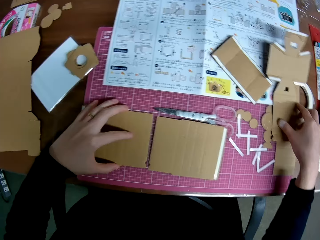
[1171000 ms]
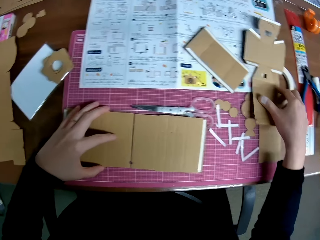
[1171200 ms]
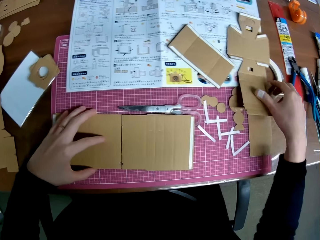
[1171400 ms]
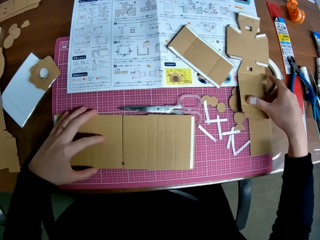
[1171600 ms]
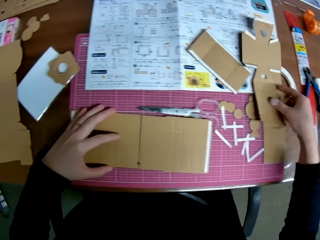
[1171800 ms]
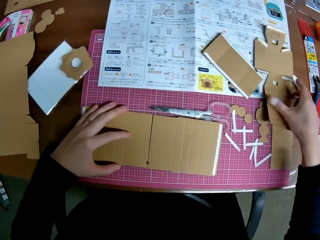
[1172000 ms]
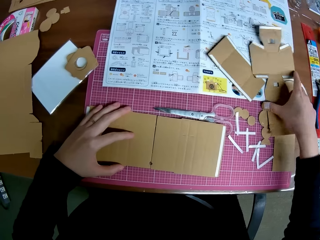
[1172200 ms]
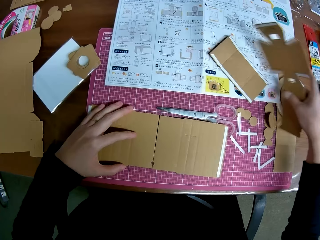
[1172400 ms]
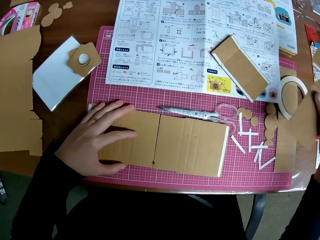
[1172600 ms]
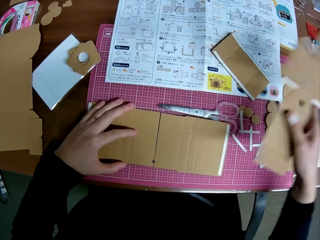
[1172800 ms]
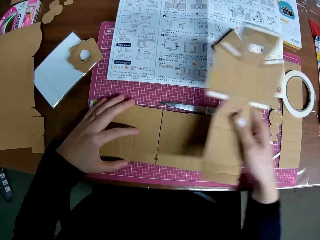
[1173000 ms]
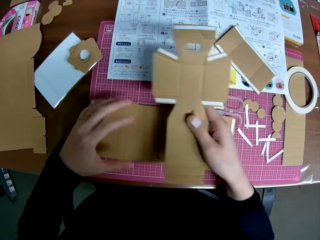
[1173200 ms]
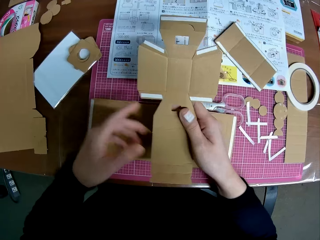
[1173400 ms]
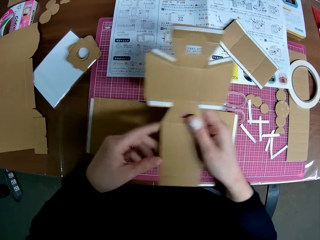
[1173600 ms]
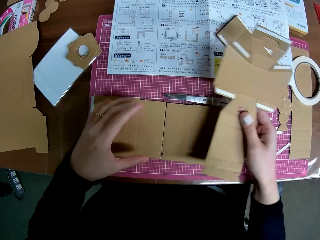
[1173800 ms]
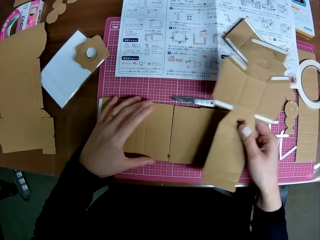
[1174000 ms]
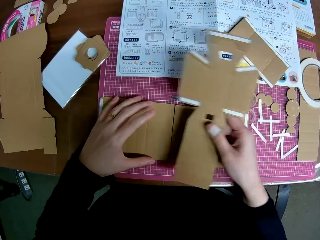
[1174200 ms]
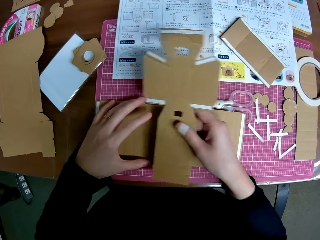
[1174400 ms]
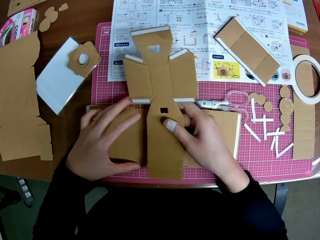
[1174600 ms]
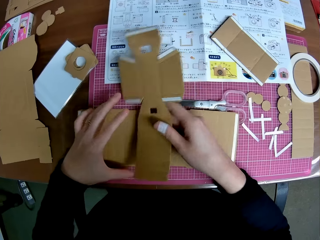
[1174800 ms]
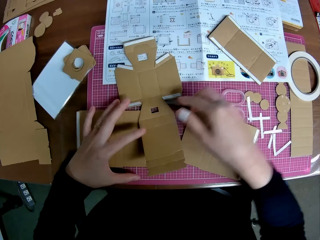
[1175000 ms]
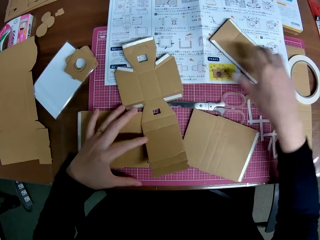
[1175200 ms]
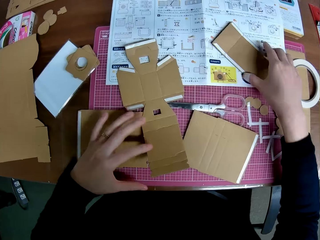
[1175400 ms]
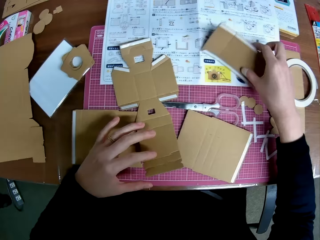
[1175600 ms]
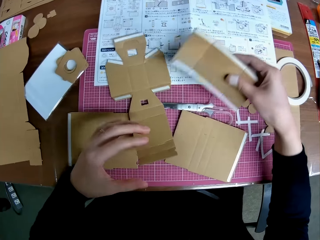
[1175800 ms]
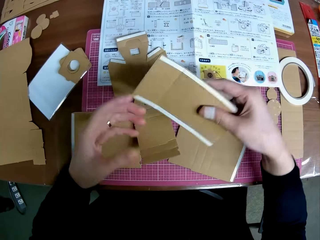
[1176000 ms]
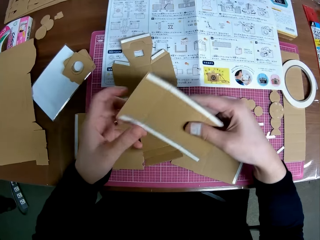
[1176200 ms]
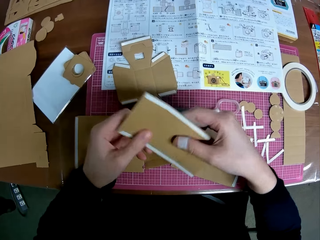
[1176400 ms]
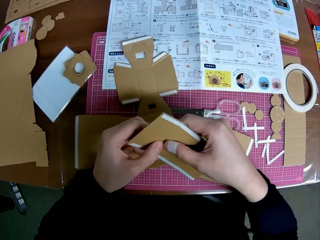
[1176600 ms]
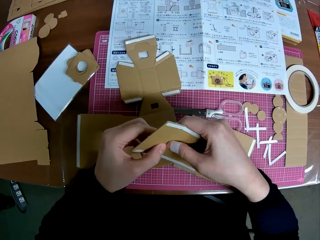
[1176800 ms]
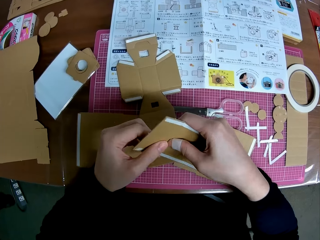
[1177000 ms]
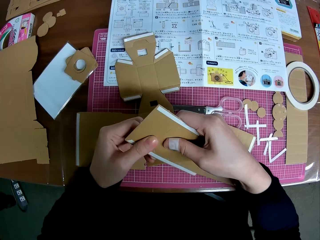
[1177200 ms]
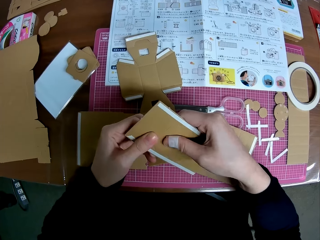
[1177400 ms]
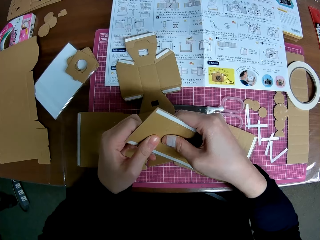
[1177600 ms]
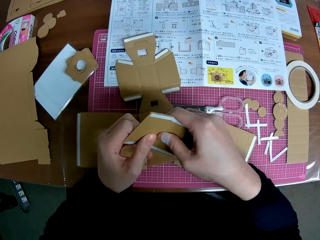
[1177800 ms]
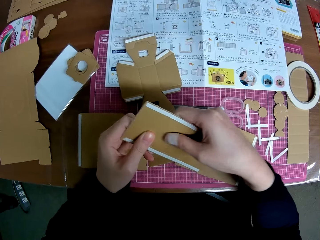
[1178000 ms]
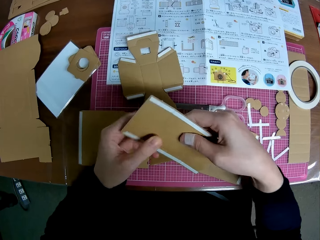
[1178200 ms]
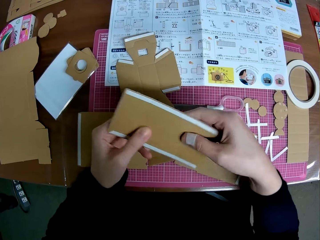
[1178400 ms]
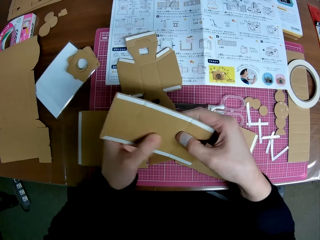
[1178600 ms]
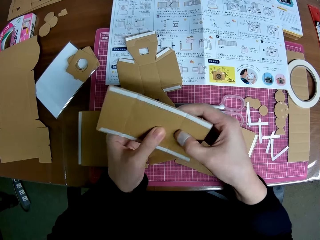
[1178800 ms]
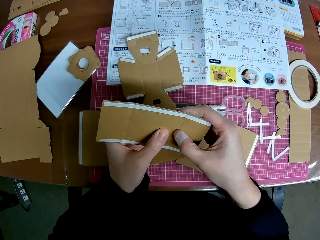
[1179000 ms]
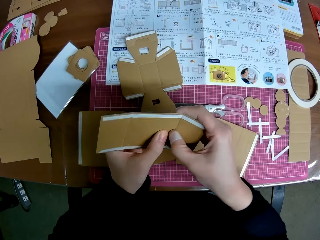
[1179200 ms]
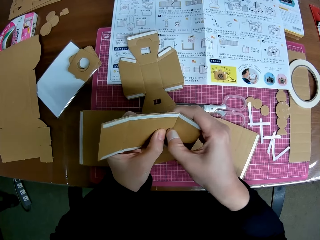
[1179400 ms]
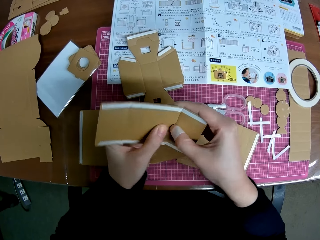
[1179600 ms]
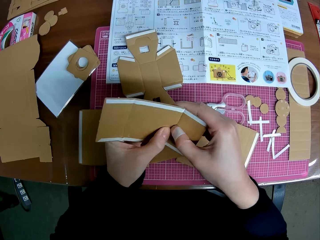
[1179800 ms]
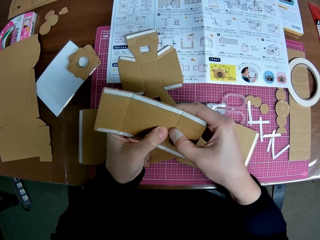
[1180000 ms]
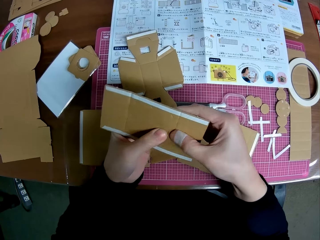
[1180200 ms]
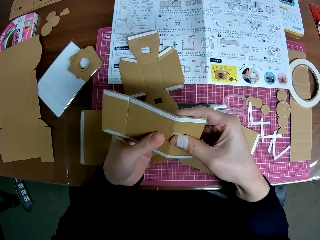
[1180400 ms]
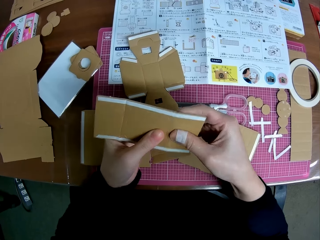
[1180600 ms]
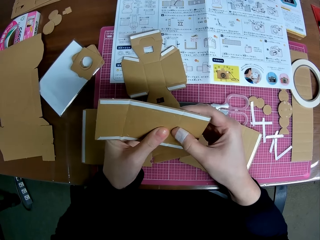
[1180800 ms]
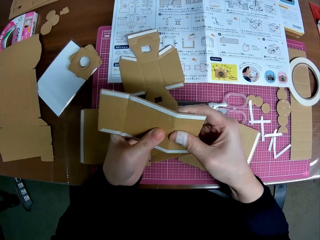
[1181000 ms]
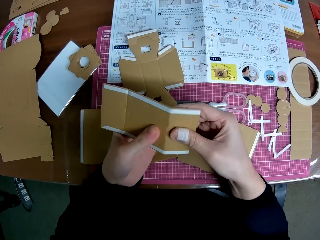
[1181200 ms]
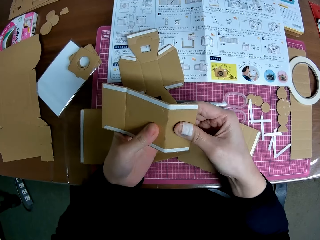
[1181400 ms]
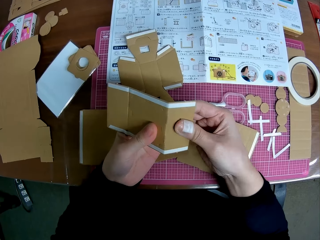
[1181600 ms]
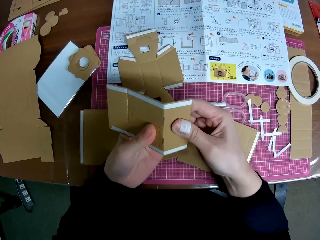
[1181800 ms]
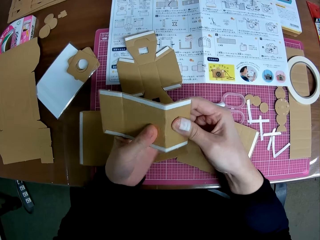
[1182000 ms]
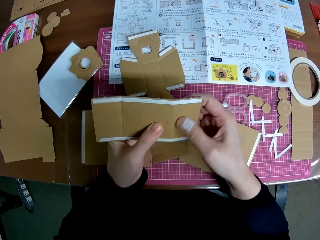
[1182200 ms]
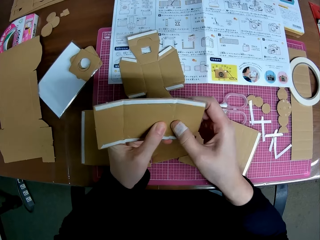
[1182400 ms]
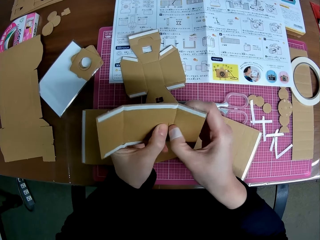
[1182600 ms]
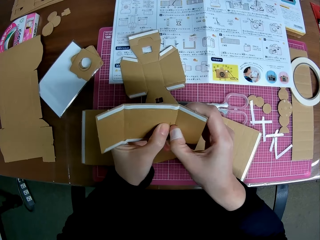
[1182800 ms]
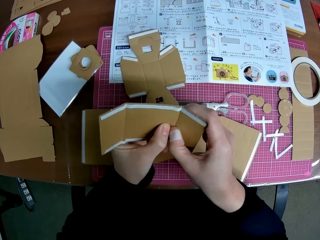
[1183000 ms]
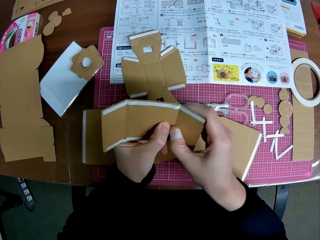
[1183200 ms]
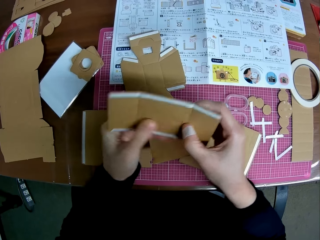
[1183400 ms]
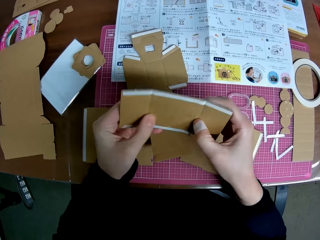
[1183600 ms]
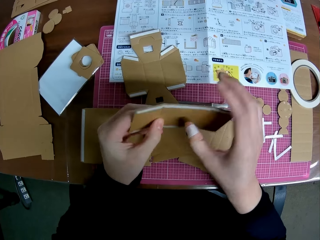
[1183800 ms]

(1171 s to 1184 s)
The camera wearer picks up another taped carved shape on the table with his right hand. He moves the carton. He drops the taped carved shape on the table with his right hand. He picks up the other taped carved shape on the table with his right hand. He bends the taped carved shape with both hands. He touches the carton.

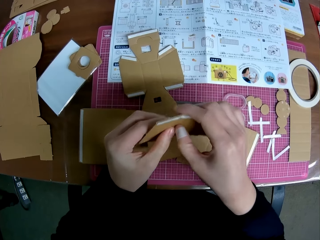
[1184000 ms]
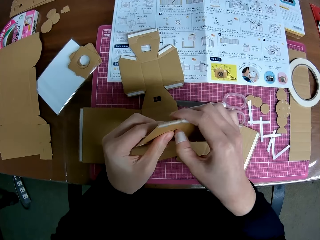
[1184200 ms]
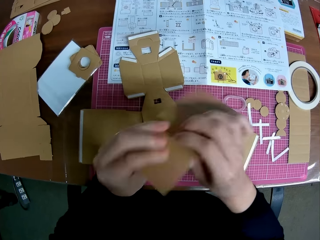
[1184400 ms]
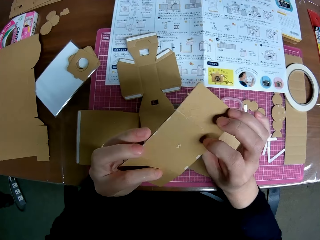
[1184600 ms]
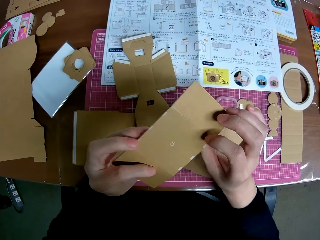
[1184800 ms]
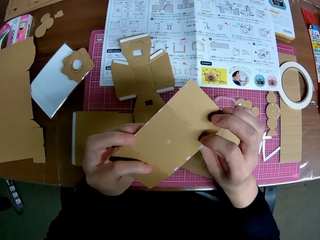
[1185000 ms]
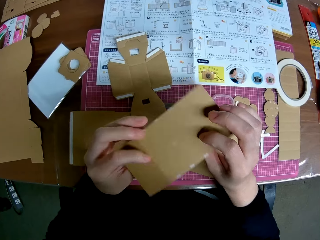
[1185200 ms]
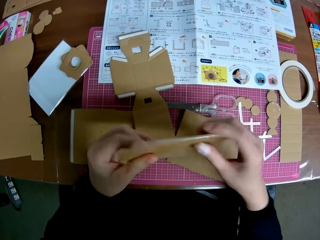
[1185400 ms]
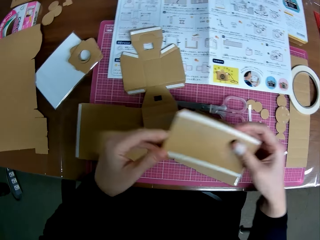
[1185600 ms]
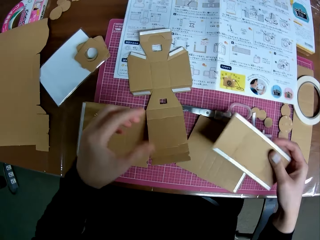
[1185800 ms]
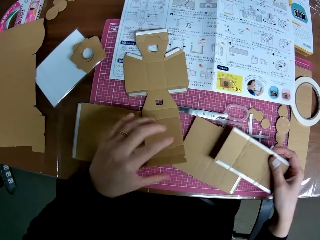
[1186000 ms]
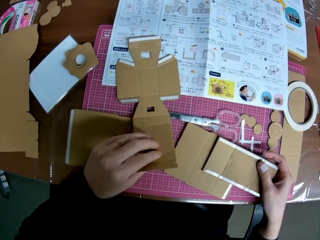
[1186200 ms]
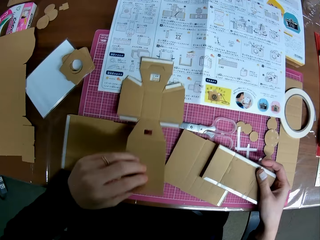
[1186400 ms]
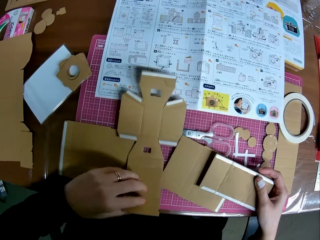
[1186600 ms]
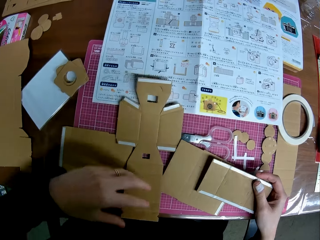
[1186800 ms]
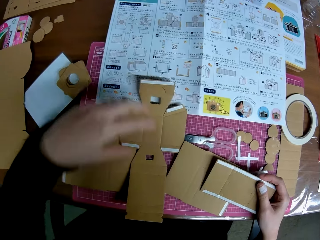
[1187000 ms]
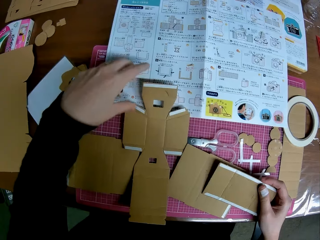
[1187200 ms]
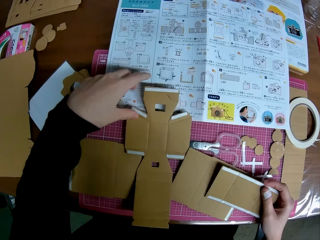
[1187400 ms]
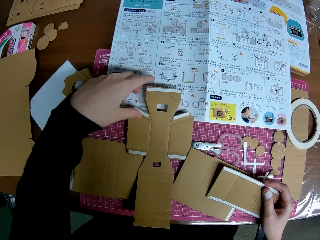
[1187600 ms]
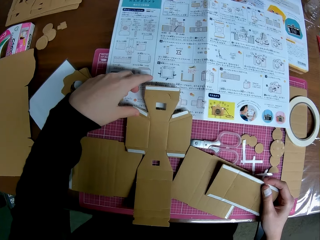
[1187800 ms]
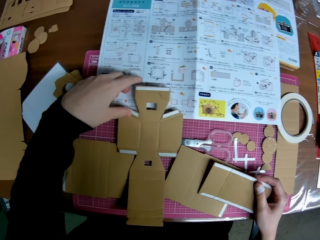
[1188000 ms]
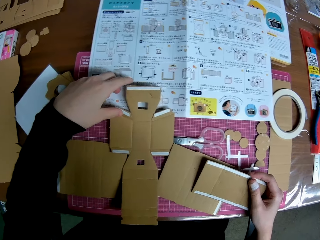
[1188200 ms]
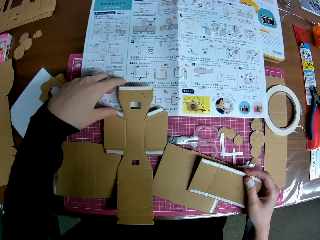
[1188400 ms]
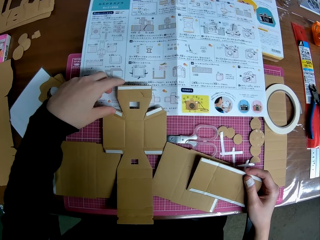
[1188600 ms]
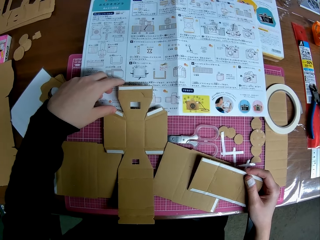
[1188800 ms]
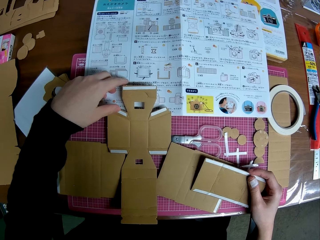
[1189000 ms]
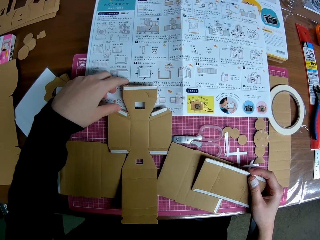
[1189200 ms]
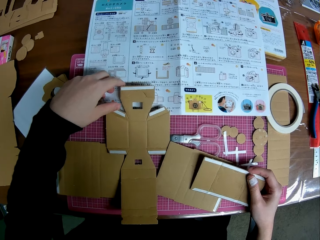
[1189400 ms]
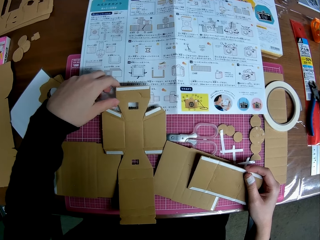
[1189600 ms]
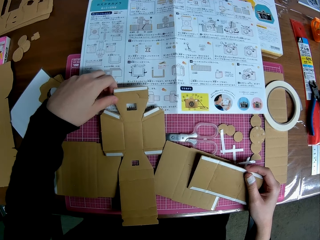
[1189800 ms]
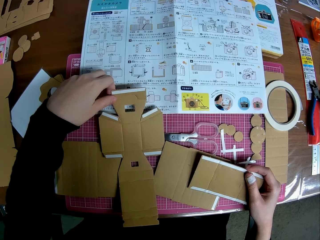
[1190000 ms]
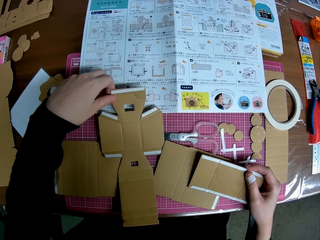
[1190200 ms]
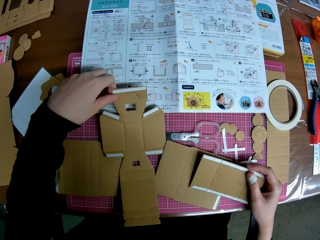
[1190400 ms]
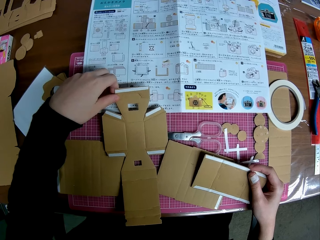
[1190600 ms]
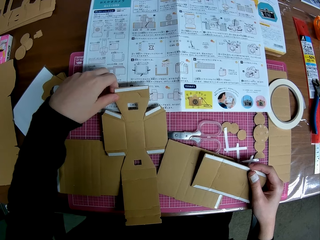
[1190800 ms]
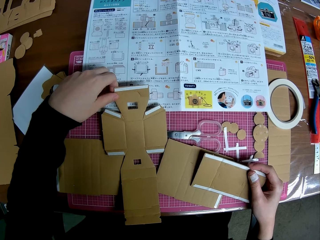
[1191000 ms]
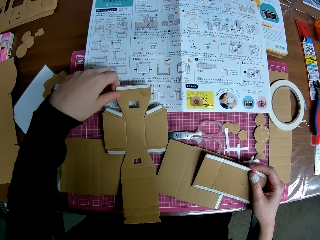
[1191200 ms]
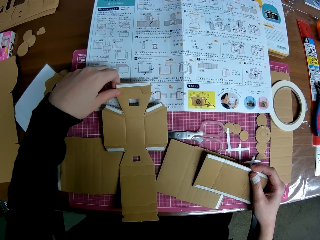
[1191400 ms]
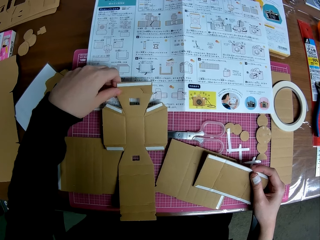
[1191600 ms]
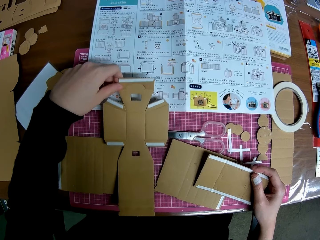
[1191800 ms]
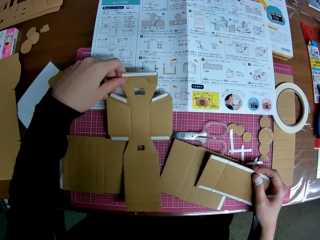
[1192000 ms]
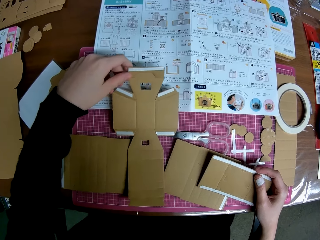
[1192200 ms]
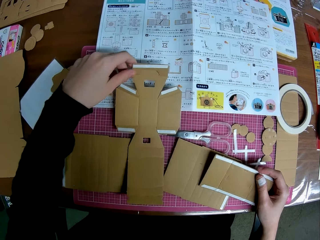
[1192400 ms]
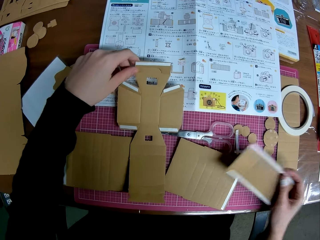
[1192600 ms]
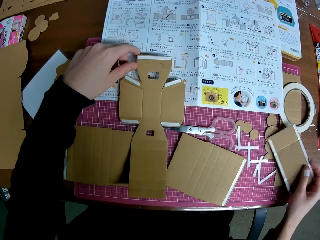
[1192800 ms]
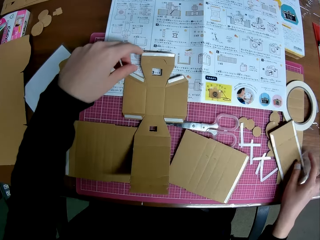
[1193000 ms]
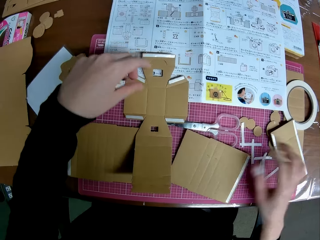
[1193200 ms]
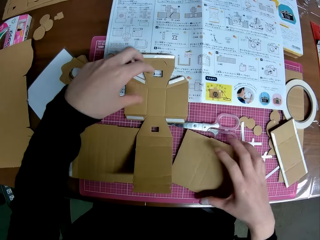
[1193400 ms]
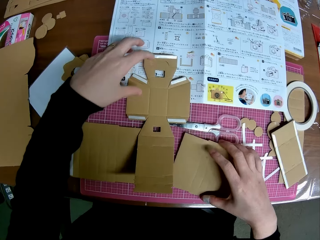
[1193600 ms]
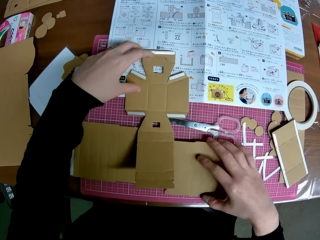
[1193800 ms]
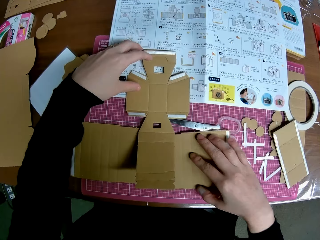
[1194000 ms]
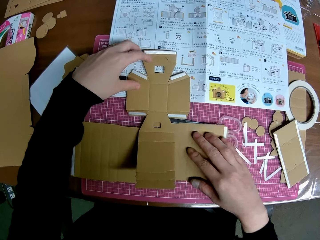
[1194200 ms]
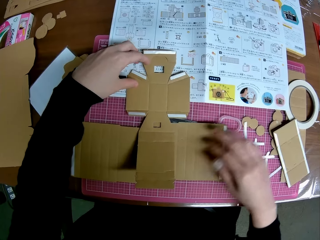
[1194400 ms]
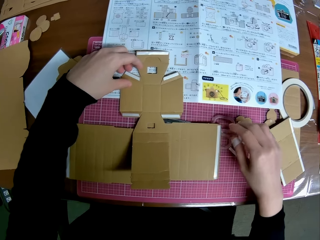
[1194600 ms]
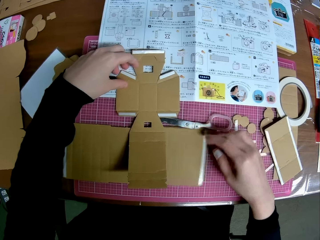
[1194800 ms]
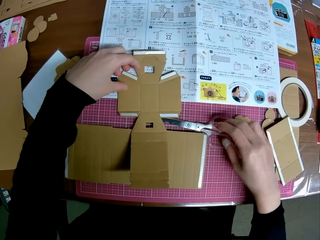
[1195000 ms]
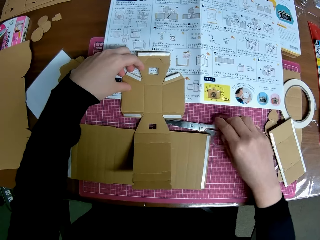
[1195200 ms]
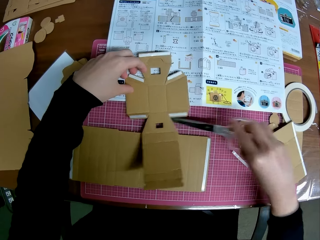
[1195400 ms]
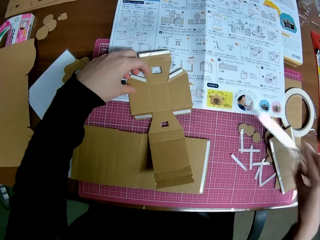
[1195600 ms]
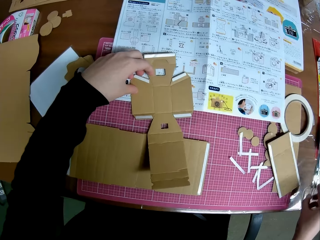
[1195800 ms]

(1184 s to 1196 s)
The camera wearer pulls the taped carved shape on the table closer with his left hand. He drops the other taped carved shape in his right hand on the table. He adjusts the taped carved shape with his right hand. He moves a pair of scissors aside on the table.
